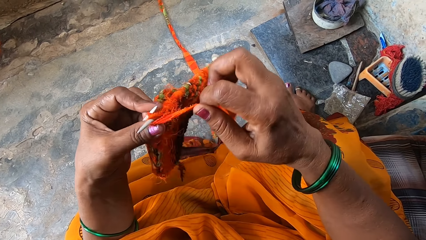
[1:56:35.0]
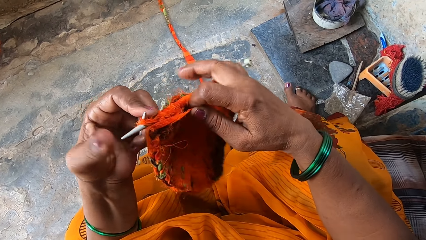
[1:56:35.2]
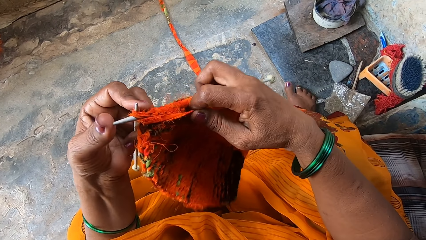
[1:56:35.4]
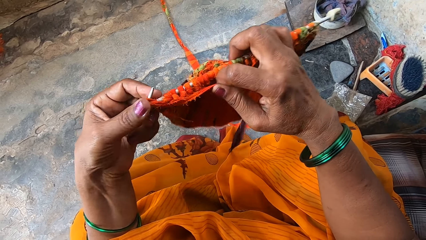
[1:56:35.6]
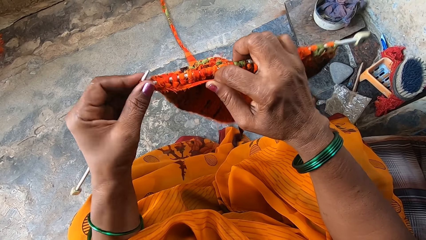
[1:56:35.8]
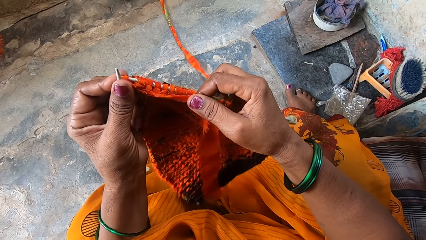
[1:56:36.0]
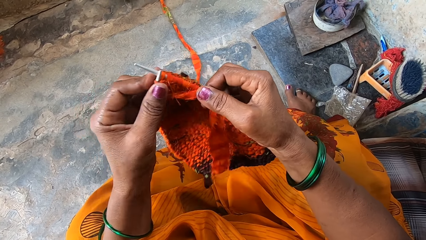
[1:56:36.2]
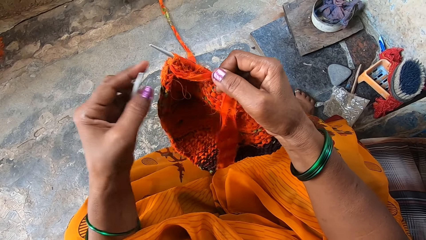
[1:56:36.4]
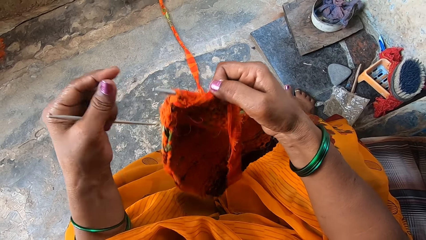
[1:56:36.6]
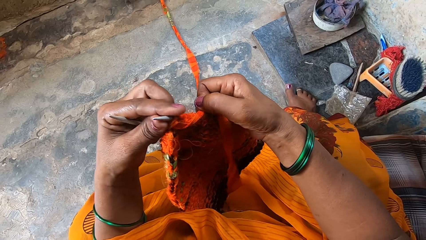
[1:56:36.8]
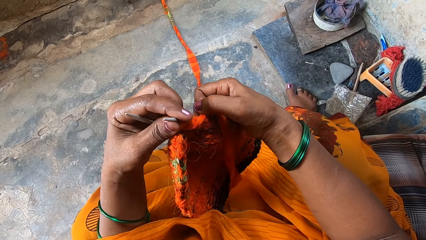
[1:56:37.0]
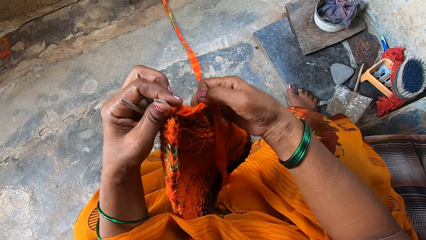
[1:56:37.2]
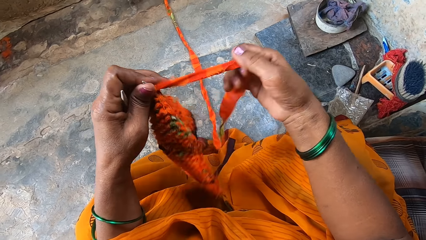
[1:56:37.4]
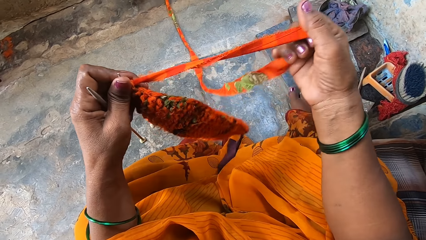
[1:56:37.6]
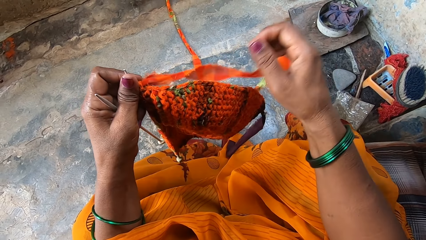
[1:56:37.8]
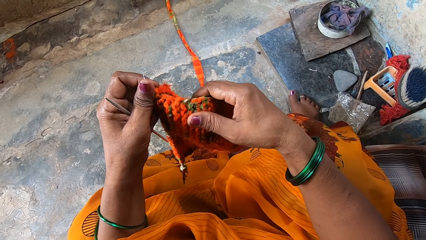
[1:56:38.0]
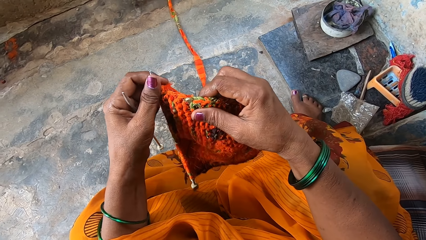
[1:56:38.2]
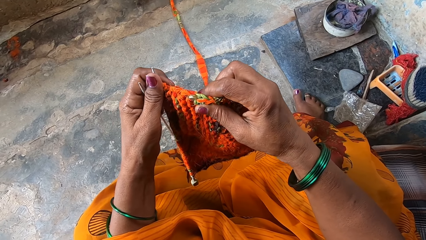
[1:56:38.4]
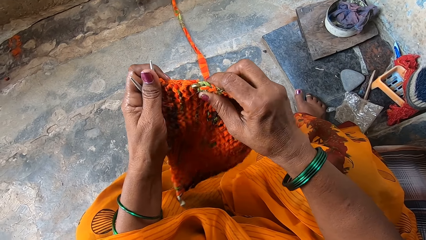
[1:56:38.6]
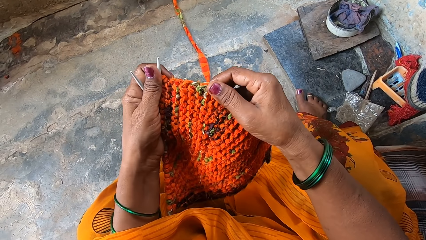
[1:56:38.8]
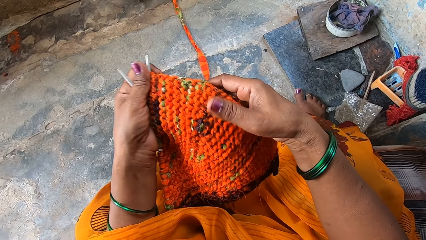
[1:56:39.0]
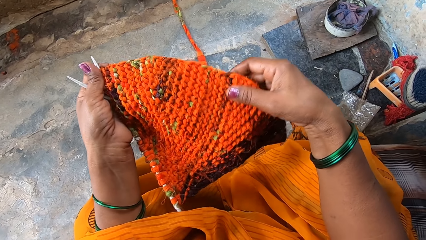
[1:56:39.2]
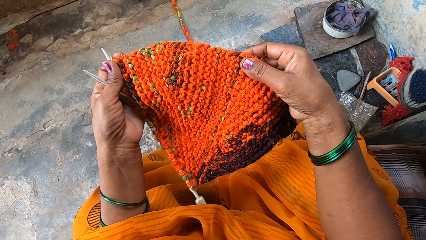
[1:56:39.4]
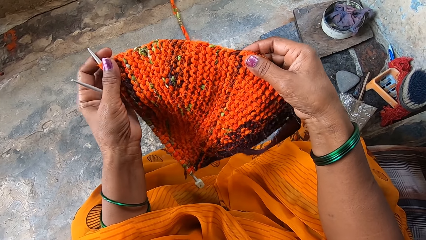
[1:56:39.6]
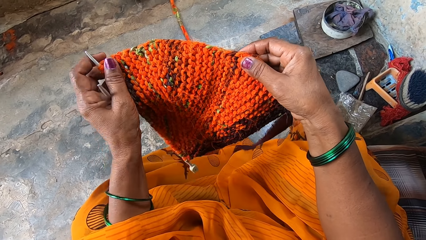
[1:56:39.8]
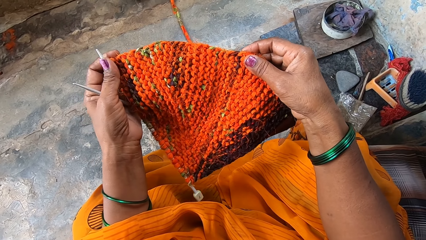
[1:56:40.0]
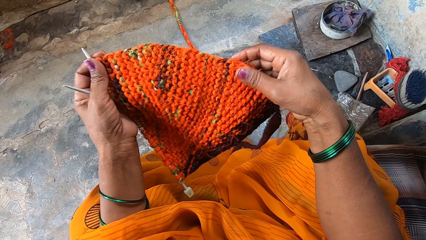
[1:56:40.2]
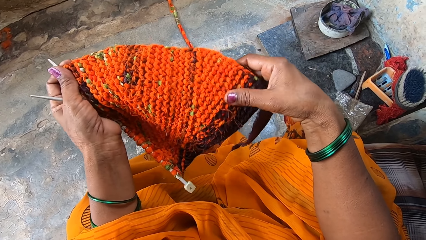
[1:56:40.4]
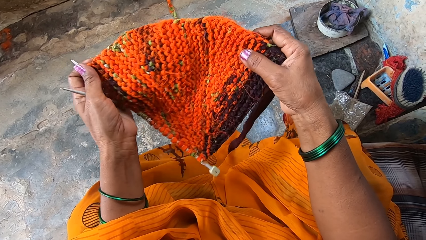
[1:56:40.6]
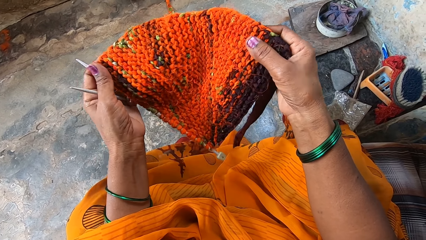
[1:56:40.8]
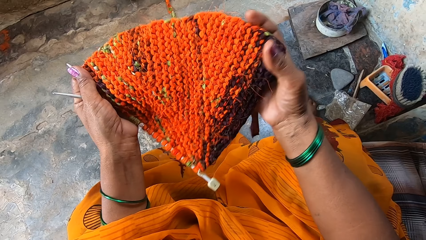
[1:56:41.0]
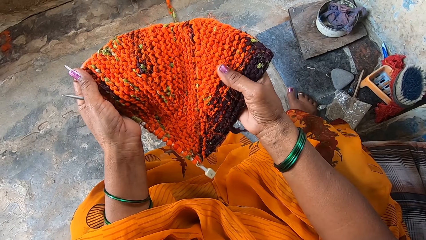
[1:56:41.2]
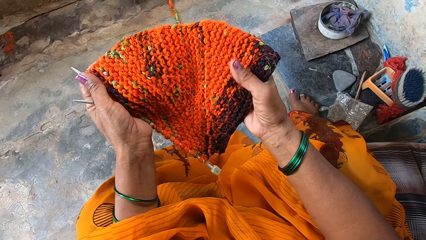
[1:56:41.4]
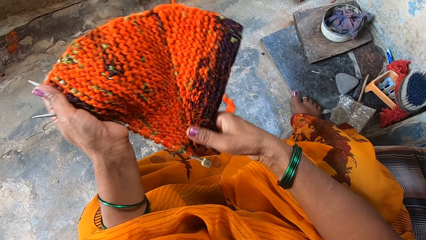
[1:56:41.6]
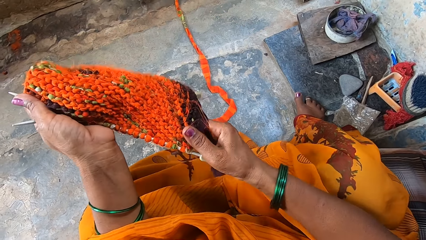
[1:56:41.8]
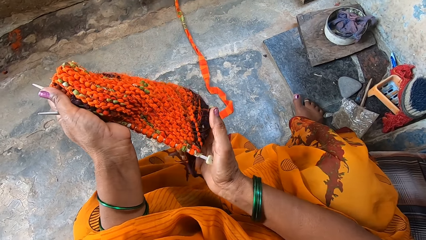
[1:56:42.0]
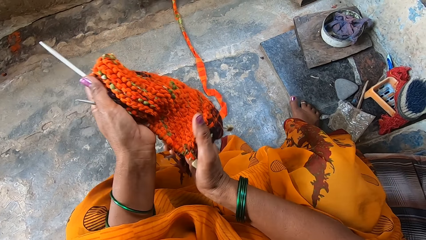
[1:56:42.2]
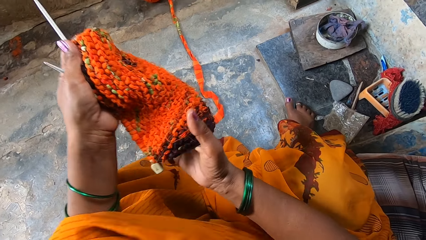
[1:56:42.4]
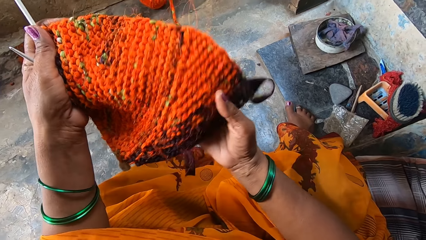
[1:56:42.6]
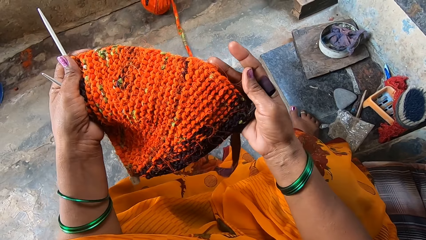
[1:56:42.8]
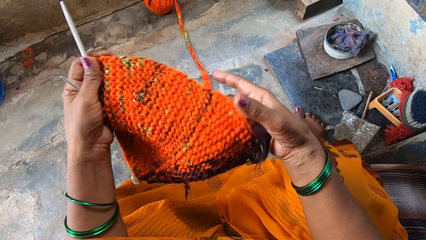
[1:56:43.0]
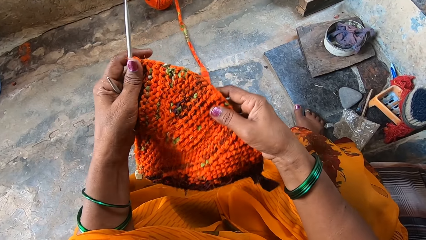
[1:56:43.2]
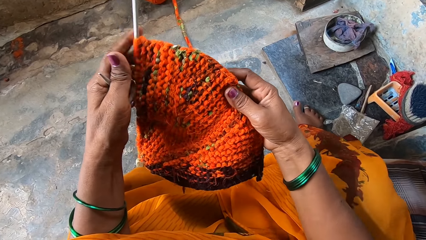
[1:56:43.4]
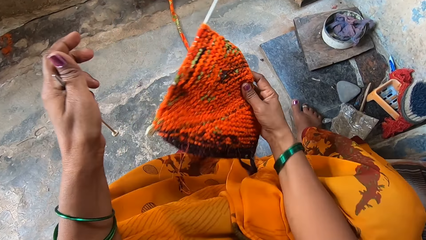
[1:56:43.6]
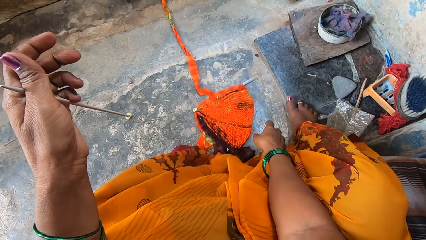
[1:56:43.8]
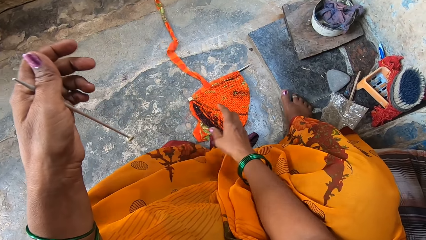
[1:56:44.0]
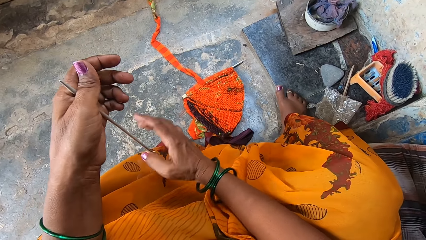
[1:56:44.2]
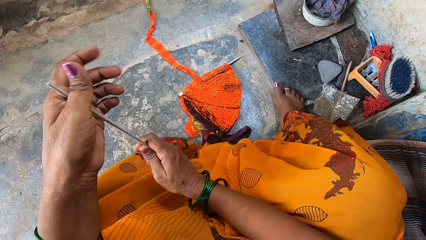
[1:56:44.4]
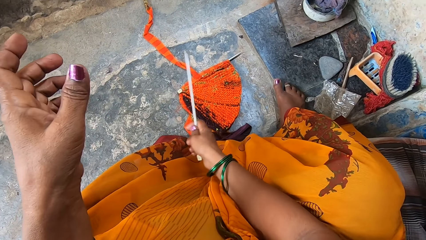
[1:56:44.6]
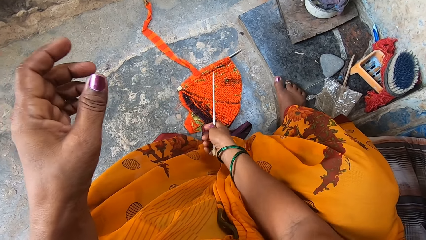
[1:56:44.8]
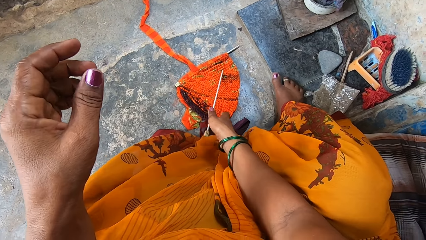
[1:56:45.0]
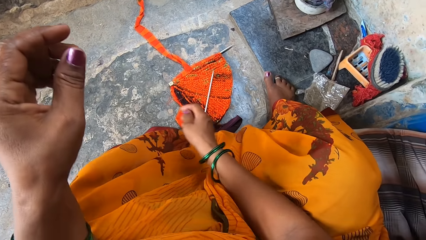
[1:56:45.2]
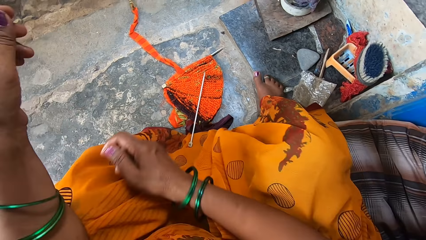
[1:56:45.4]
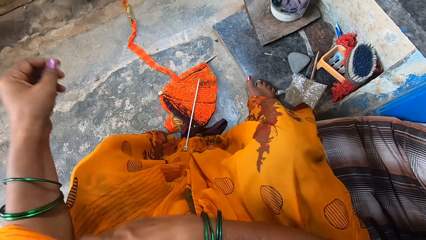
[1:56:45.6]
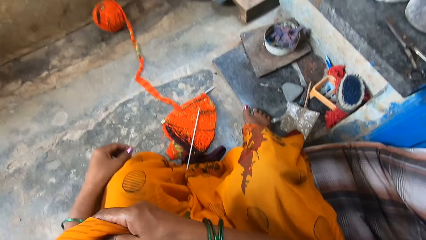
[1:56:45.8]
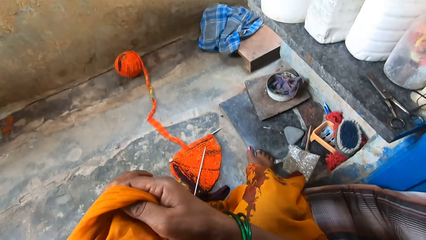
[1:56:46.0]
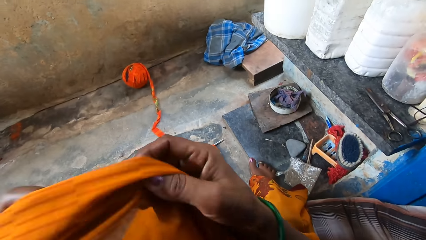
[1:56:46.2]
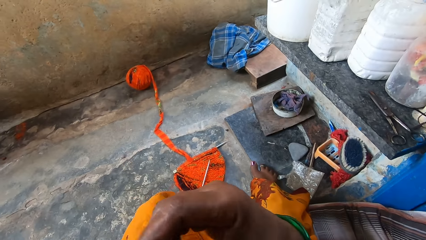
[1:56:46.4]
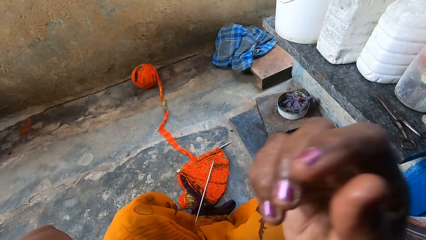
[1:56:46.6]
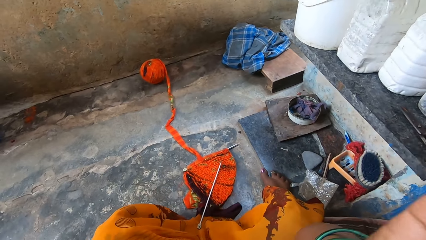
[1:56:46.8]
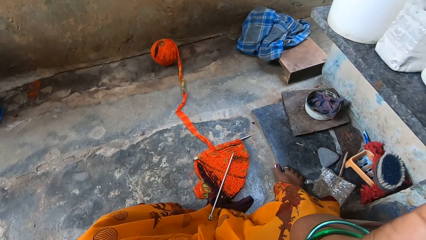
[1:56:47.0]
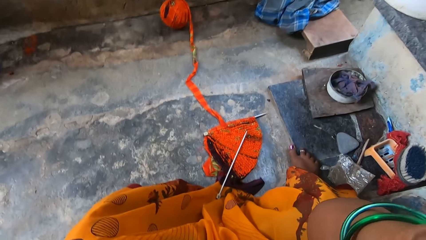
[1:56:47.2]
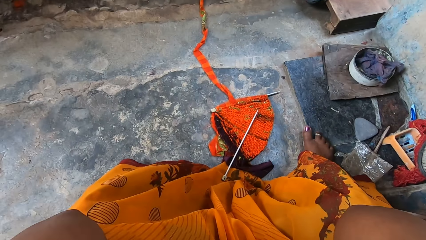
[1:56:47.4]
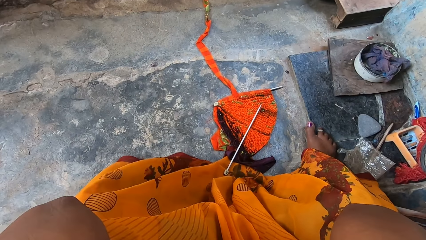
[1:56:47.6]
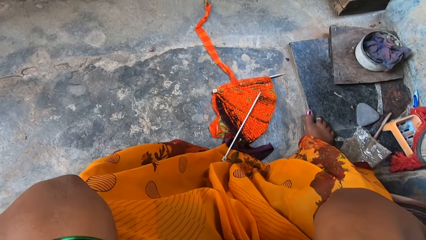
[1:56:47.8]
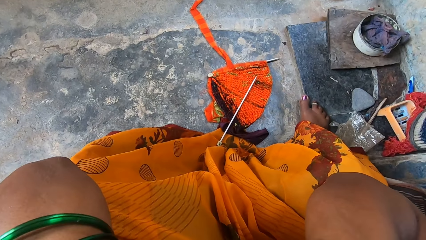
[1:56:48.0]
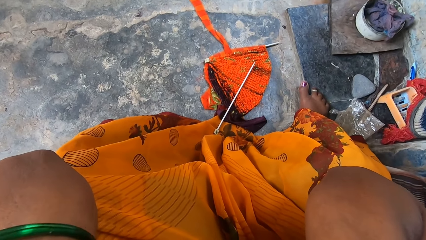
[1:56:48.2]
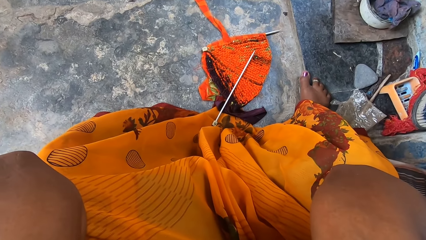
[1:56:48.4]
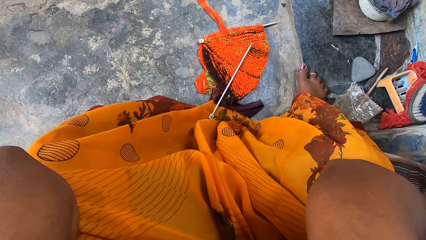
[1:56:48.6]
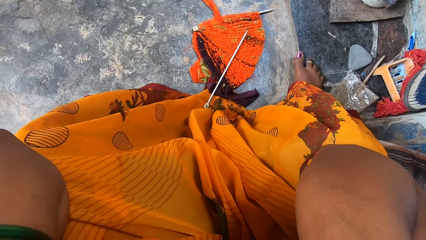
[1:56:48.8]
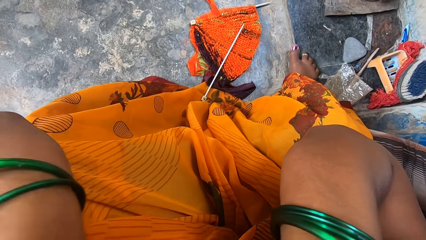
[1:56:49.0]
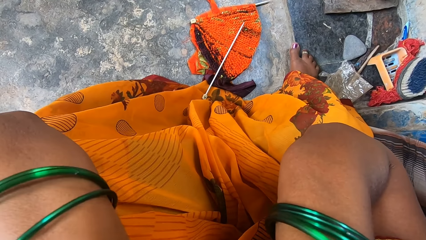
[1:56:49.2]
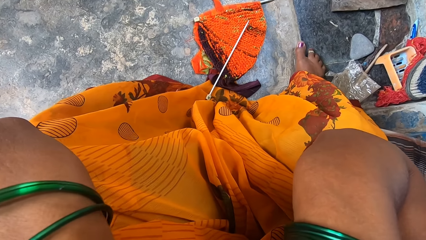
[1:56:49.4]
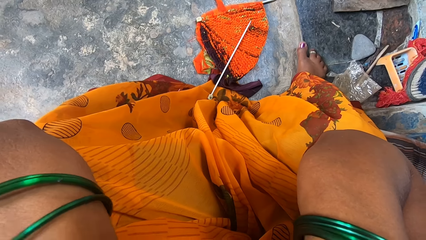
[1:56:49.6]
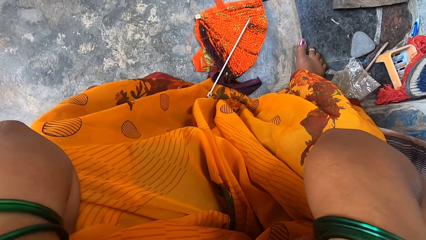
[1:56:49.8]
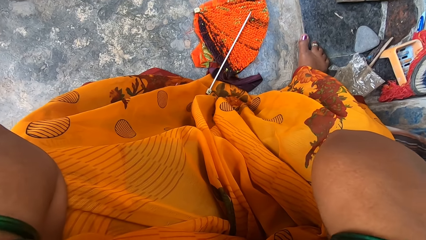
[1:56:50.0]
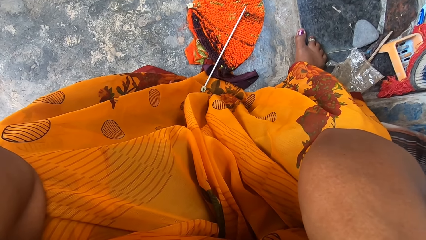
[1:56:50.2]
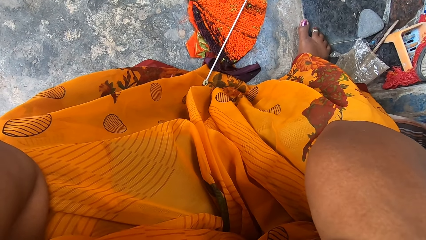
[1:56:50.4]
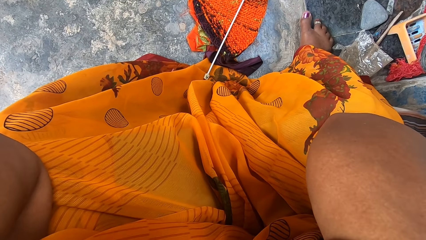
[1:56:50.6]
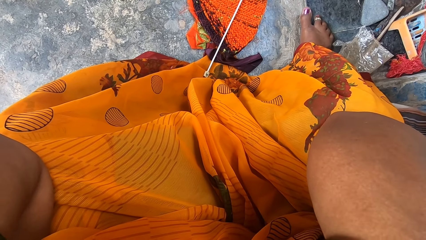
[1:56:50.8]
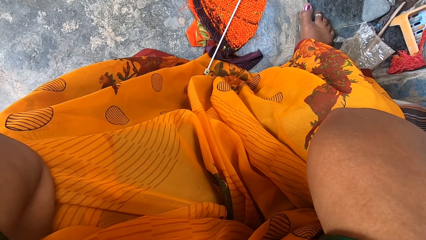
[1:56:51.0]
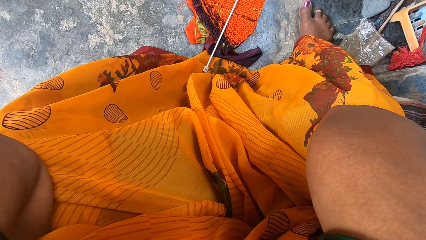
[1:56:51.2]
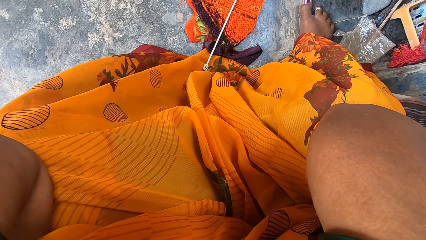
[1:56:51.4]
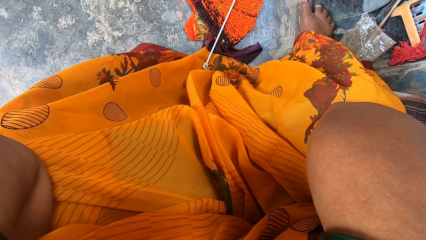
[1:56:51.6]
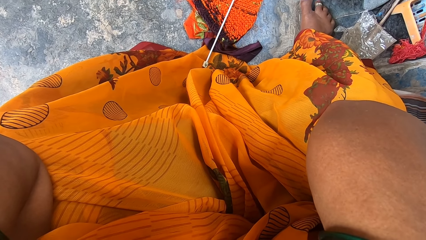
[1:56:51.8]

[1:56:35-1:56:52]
The camera wearer turns the knit fabric sideways again. She checks the knit fabric. She pushes one of the knitting needles into the knit fabric with her hand. She drops the knit fabric on the floor and drops the other knitting needle on the knit fabric on the floor. She holds her cloth with her right hand. She touches her clothes. She touches her face with her hands. She looks around.
